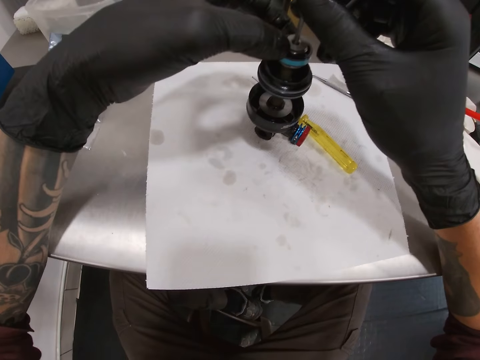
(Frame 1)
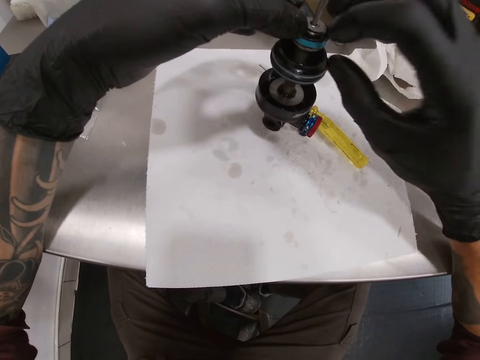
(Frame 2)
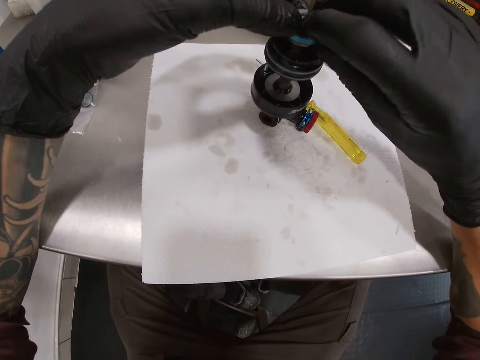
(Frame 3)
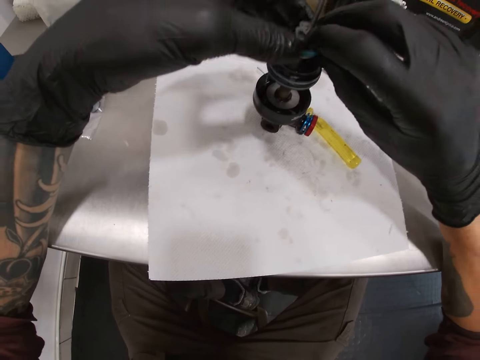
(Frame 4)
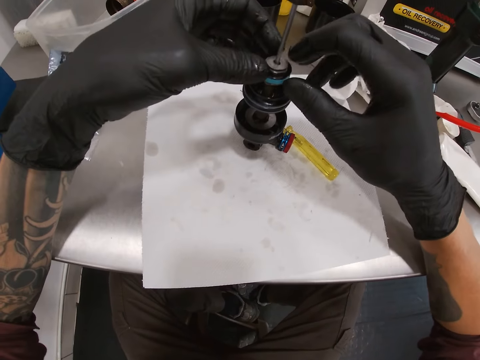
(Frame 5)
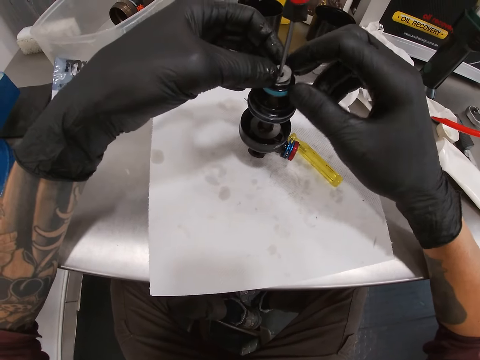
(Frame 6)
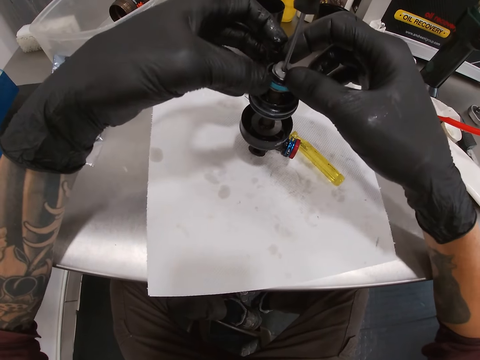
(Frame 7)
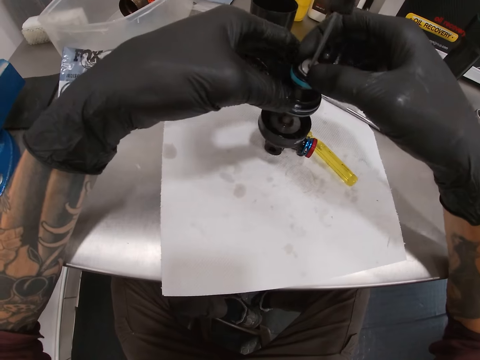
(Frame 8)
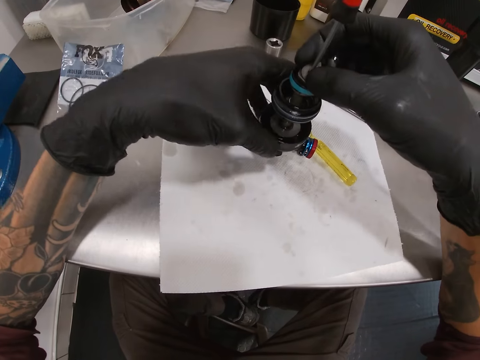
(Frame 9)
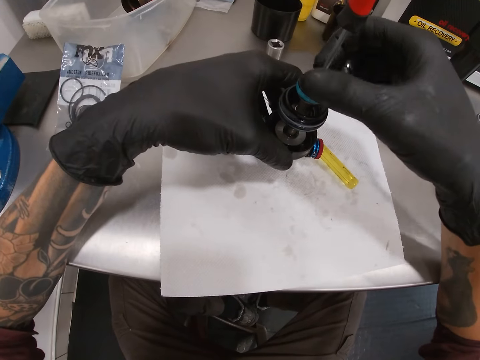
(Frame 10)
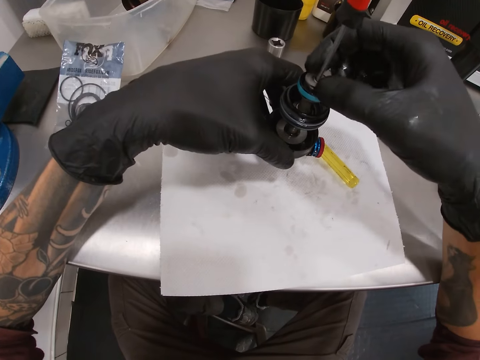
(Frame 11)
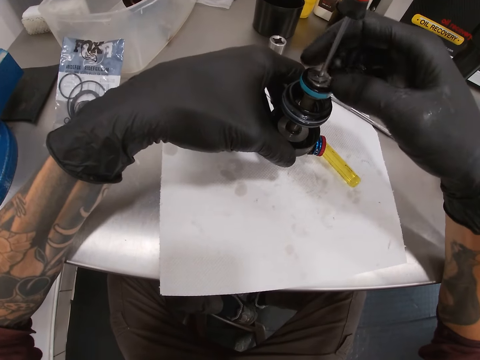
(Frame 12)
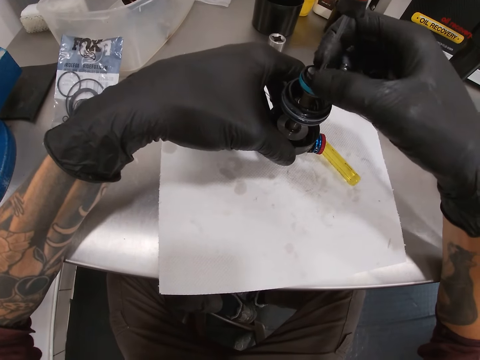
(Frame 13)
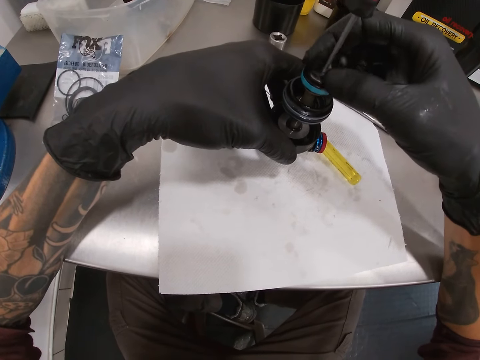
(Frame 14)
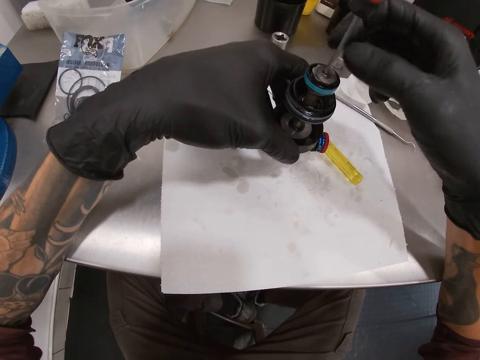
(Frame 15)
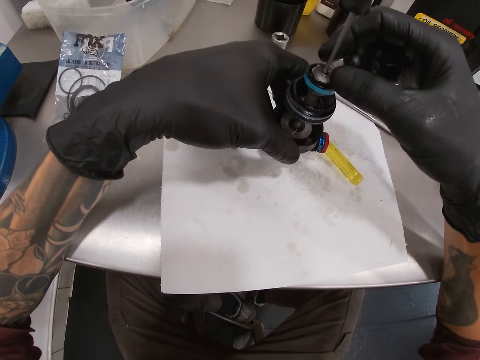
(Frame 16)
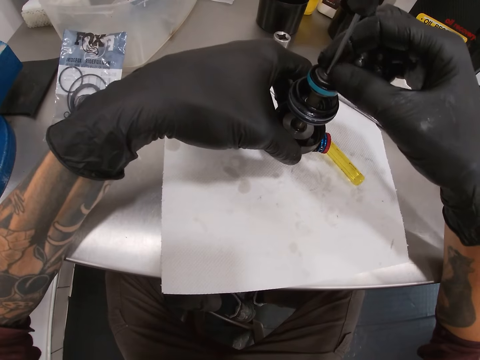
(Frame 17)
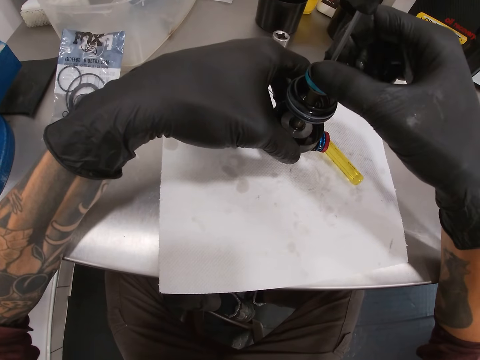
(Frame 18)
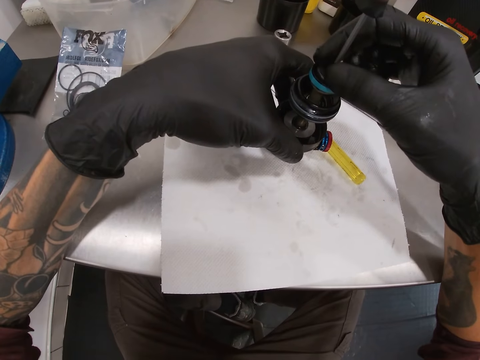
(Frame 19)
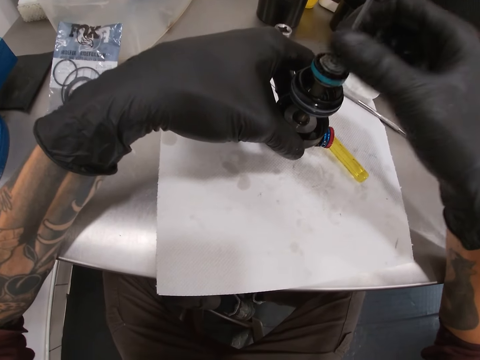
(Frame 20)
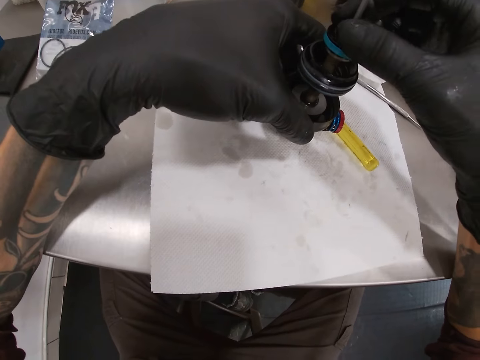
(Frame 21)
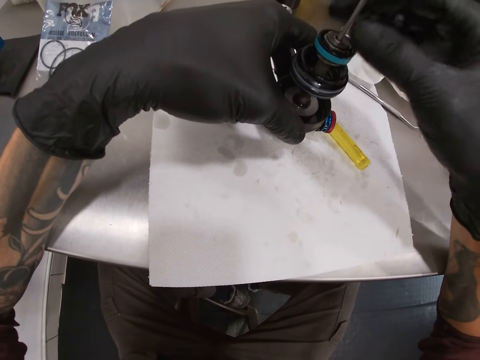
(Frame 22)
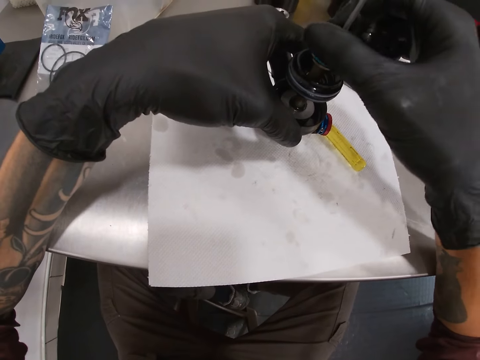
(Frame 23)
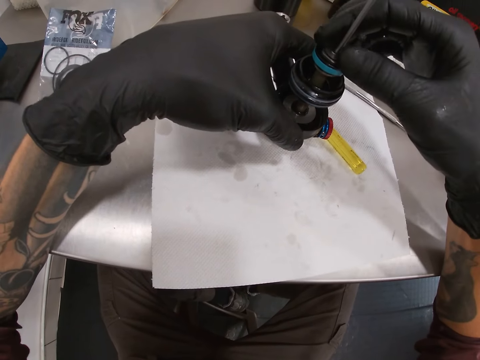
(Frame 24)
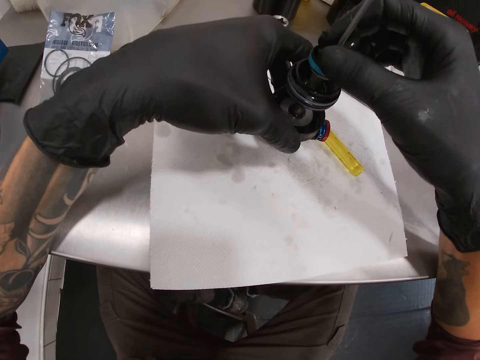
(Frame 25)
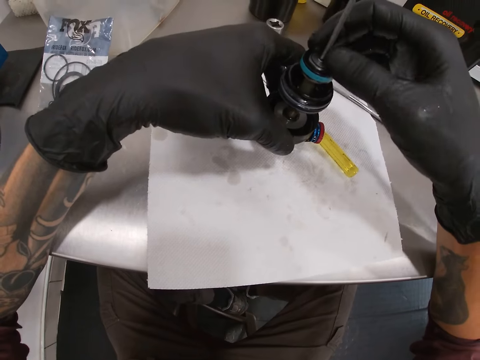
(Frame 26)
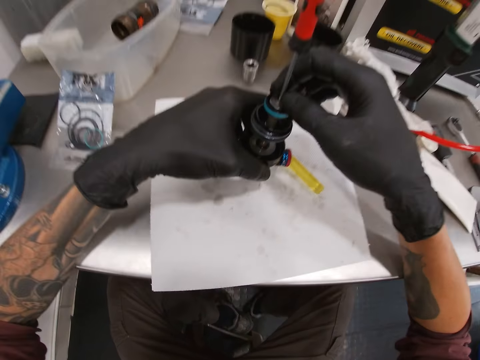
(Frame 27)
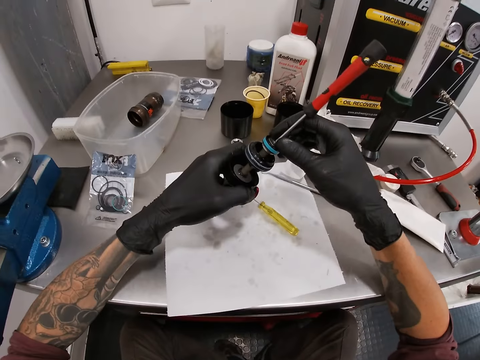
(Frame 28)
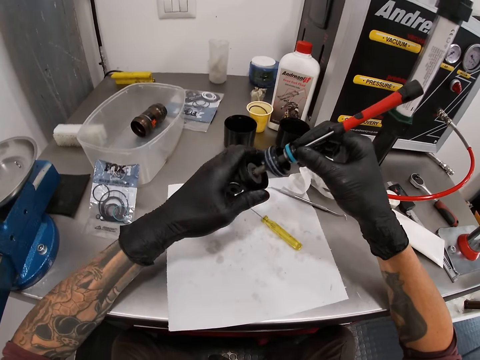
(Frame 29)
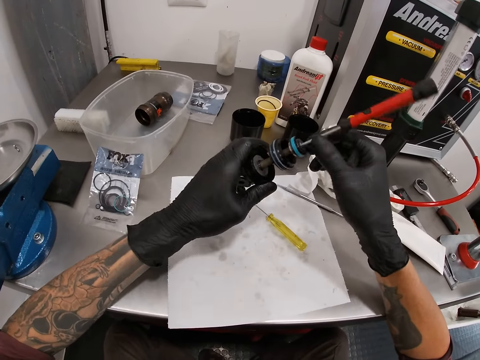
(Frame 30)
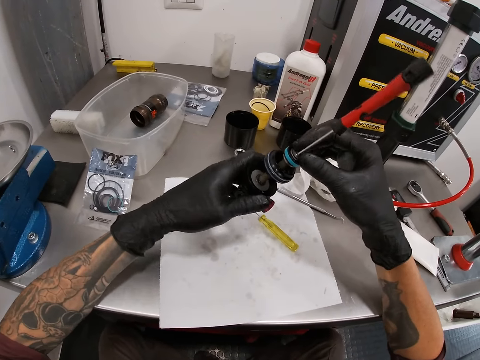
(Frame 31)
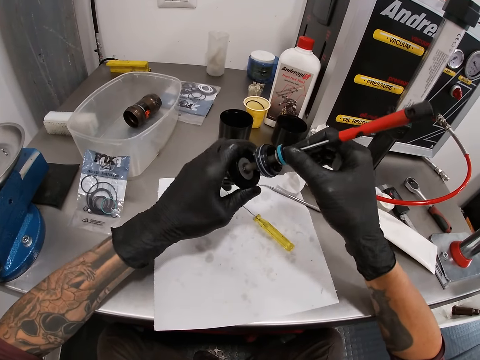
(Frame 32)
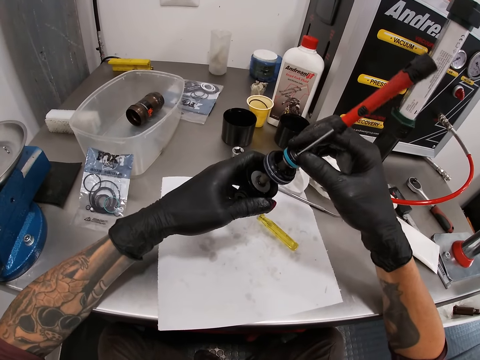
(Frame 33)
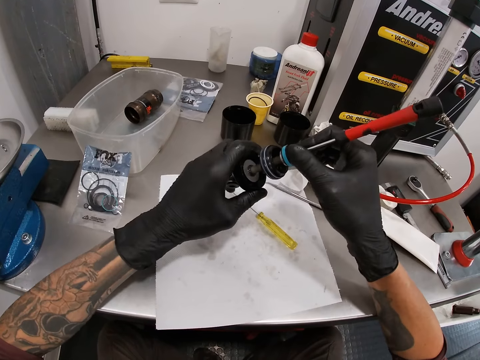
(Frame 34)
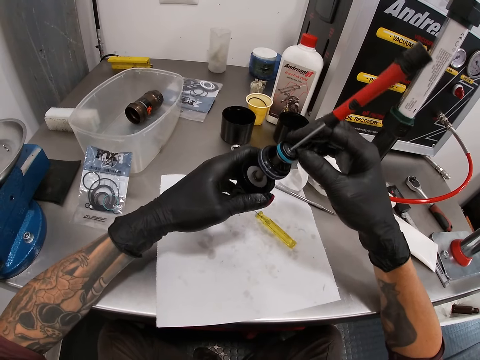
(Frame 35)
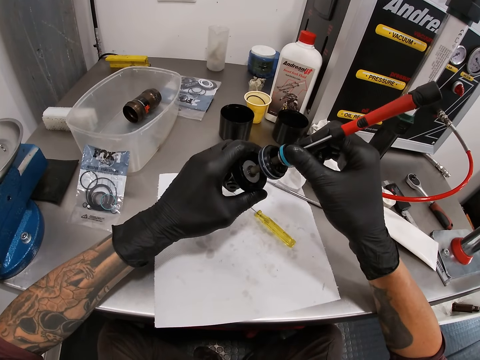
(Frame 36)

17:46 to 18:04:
The camera wearer adjusts the washer with both his hands. He holds the eyelet-rebound-mounting on the paper on the workbench with his left hand. He turns the washer in the screwdriver with his right hand. He lifts the eyelet-rebound-mounting from the paper on the workbench with his left hand. He adjusts the washer in the screwdriver with his right hand.

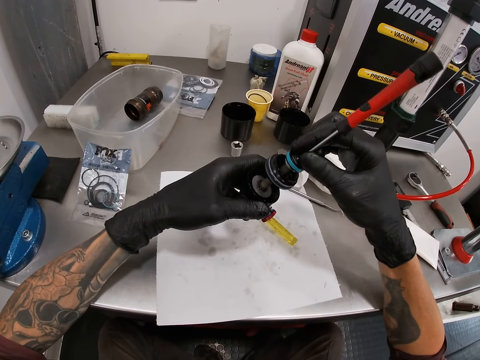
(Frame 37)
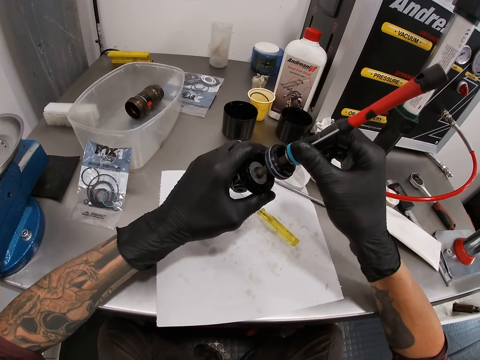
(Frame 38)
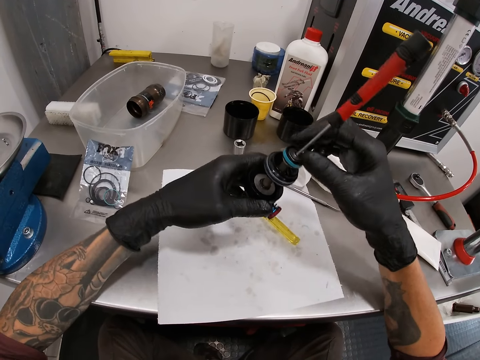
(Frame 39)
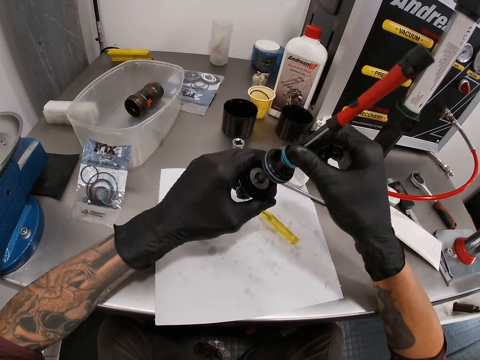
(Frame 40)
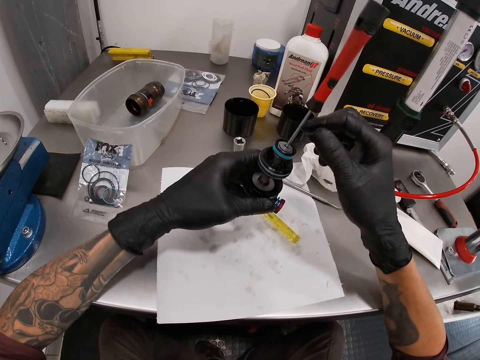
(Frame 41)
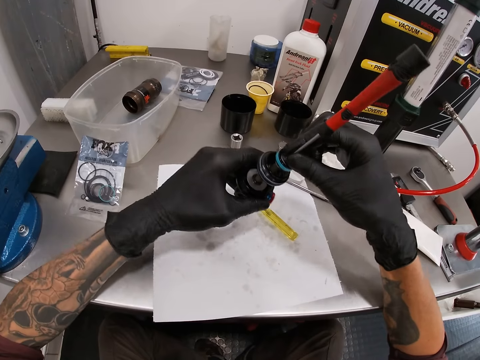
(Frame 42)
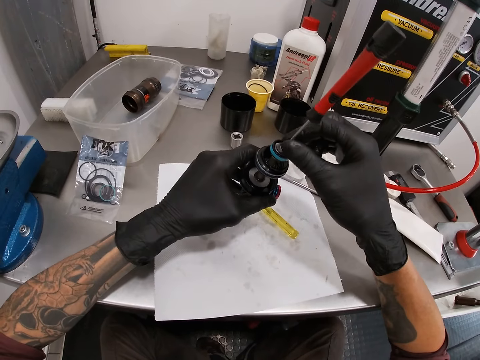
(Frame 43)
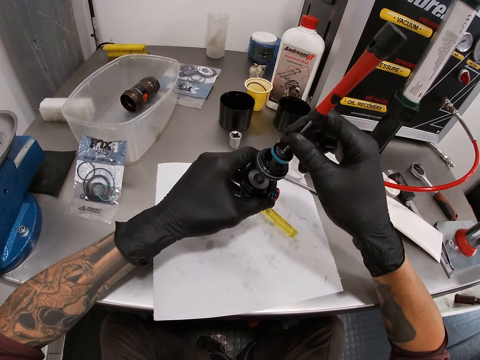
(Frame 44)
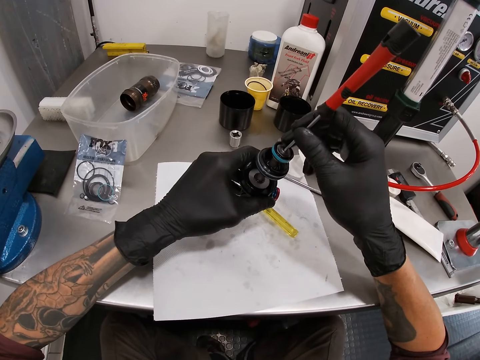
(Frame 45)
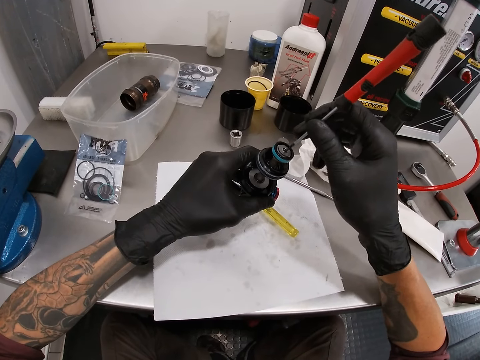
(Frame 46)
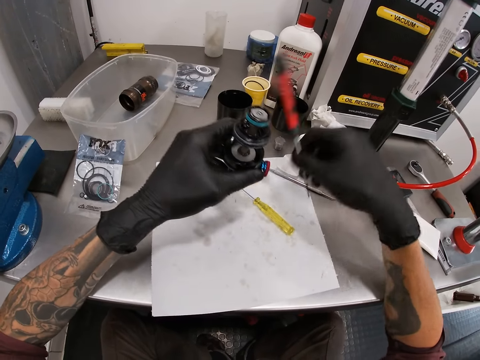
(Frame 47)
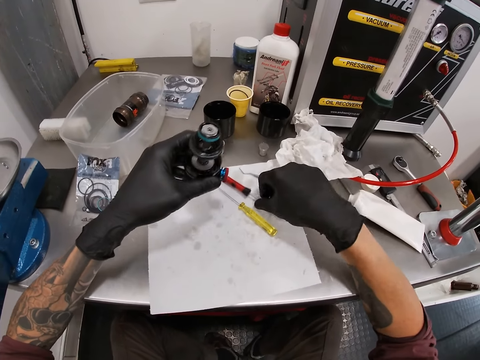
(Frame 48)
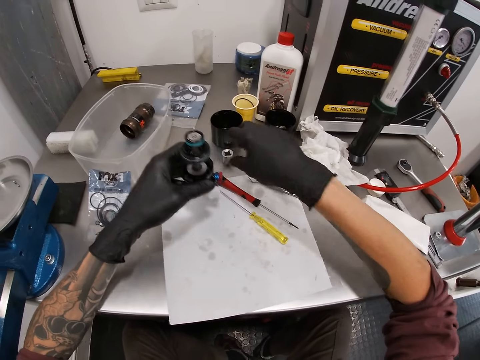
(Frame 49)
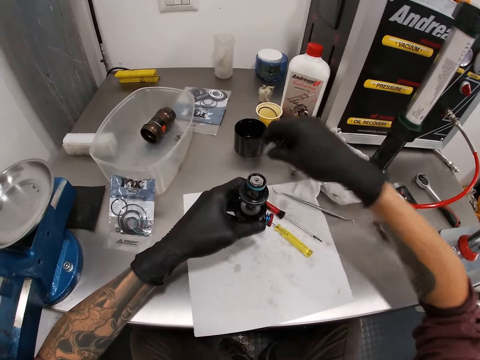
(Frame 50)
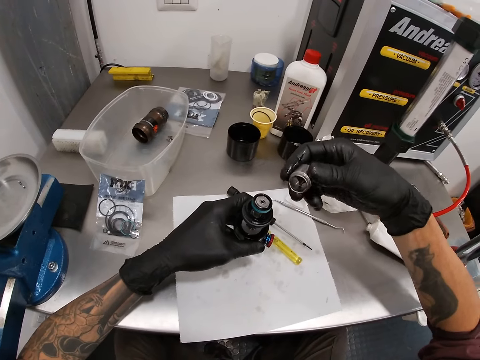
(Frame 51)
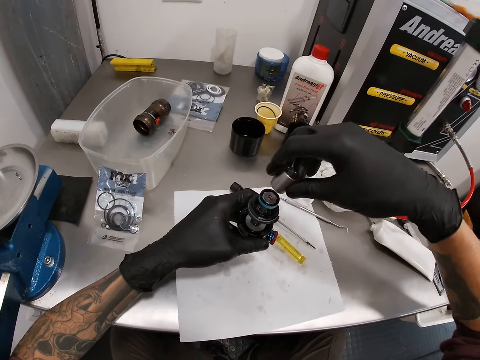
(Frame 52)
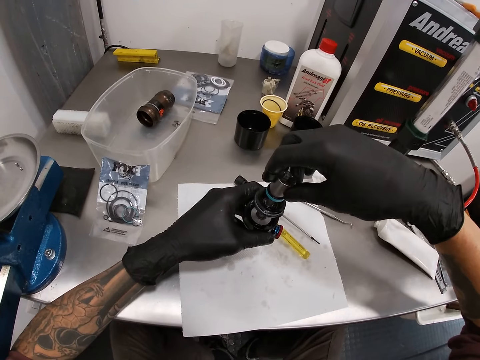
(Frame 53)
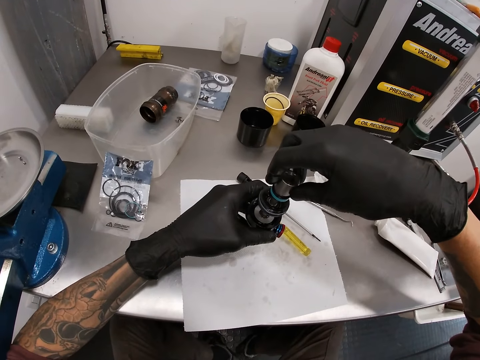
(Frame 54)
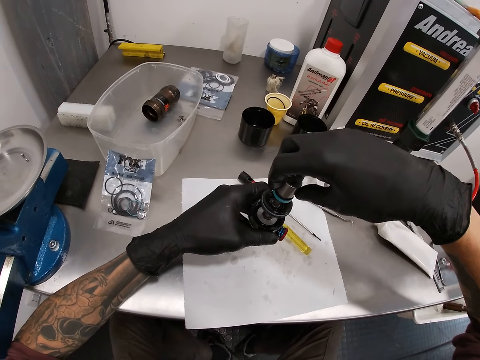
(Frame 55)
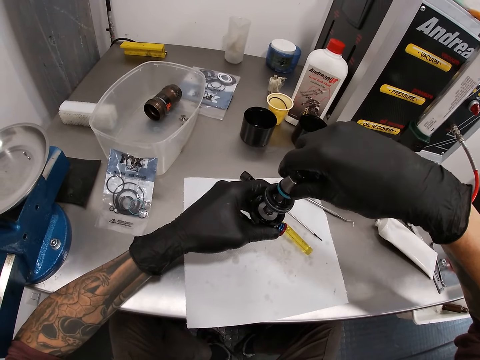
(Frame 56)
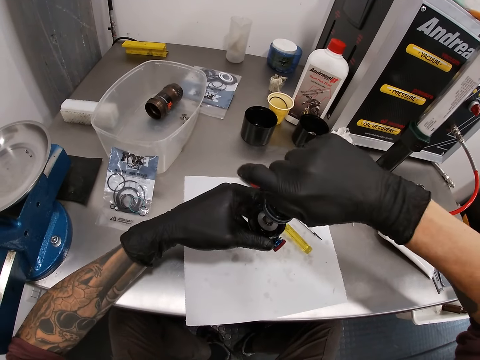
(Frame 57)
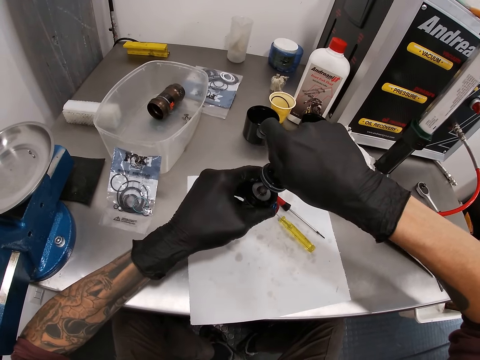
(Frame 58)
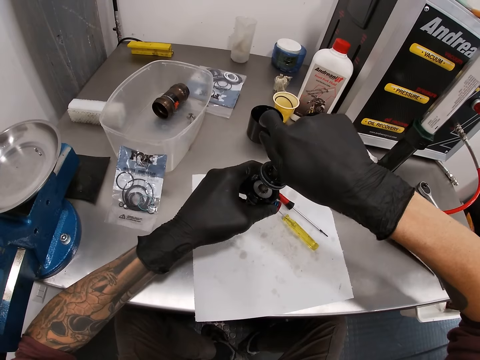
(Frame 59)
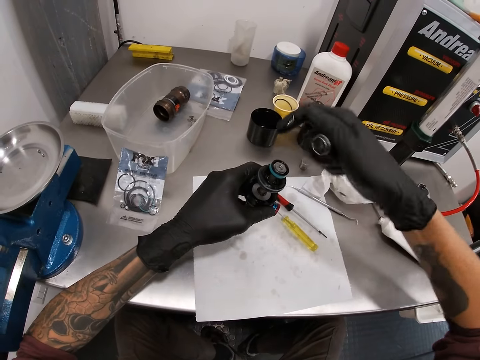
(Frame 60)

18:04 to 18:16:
The camera wearer removes the screwdriver from the shaft with his right hand. He drops the screwdriver on the paper on the working bench with his right hand. He picks up a socket nut from the workbench with his right hand. He tightens the washer with the socket nut in his right hand. He connects the nut with other nuts.
